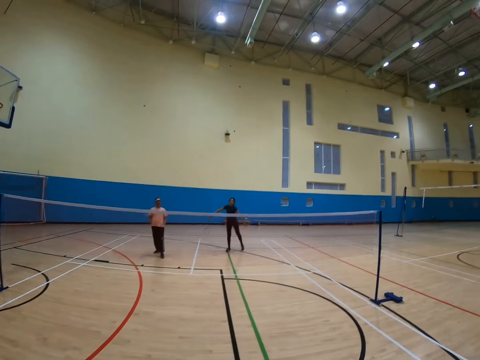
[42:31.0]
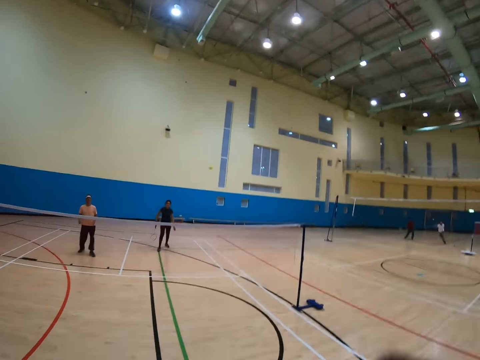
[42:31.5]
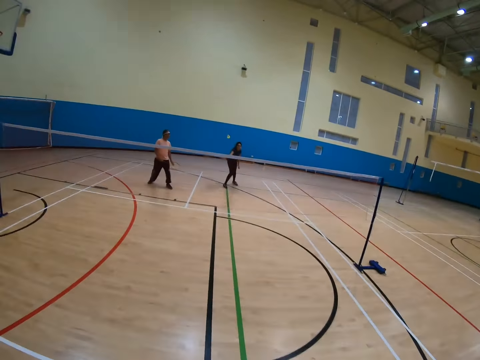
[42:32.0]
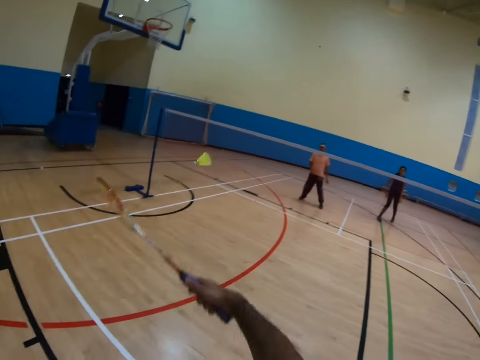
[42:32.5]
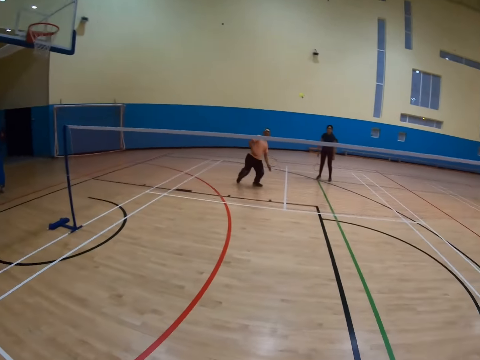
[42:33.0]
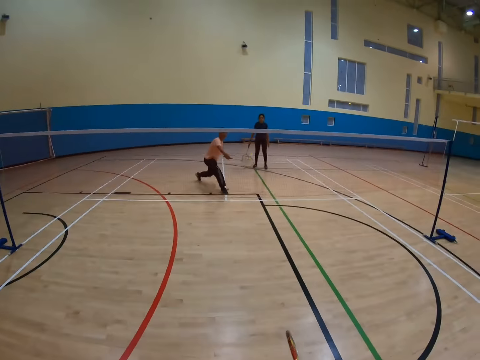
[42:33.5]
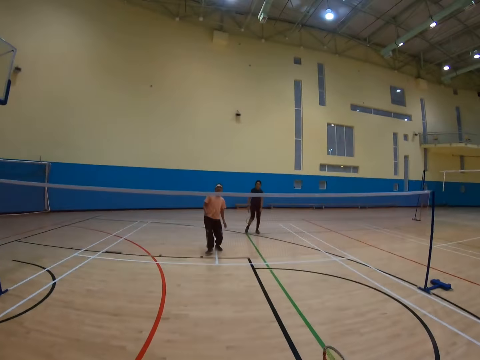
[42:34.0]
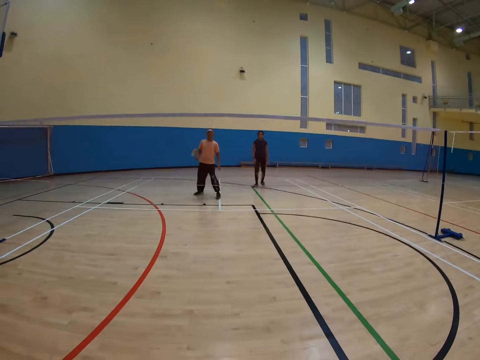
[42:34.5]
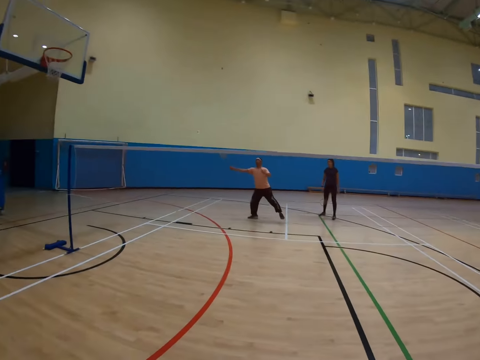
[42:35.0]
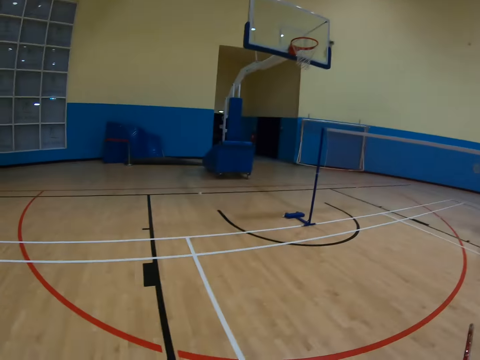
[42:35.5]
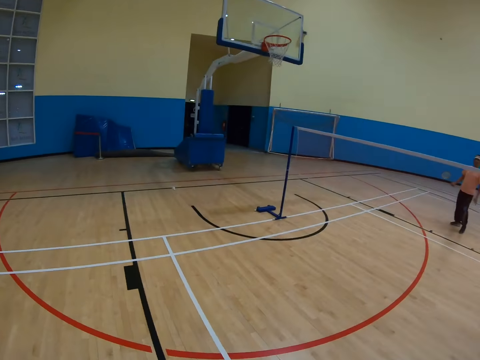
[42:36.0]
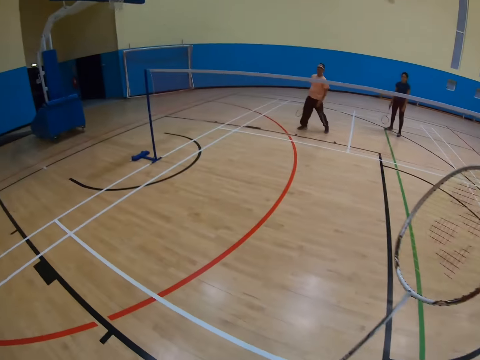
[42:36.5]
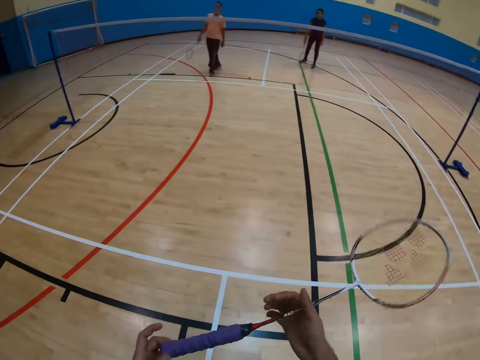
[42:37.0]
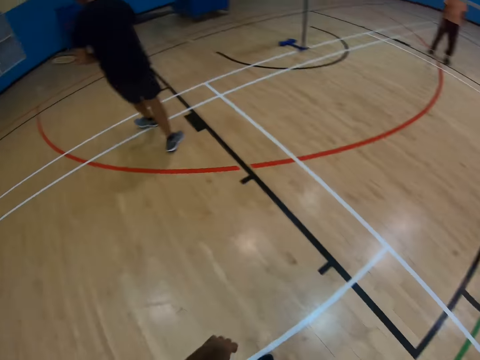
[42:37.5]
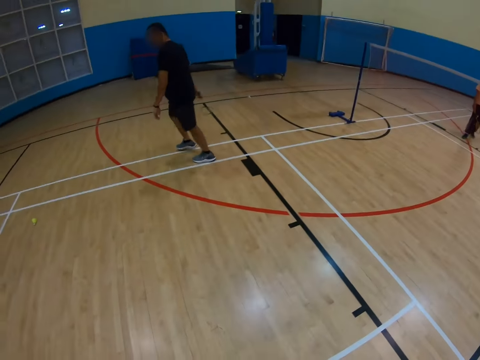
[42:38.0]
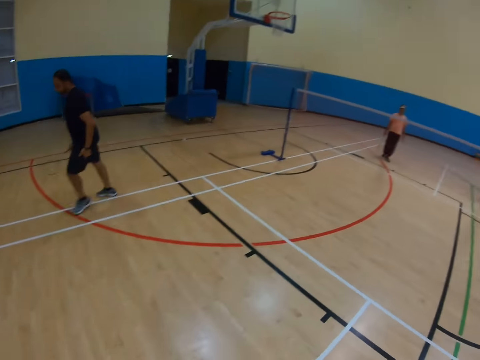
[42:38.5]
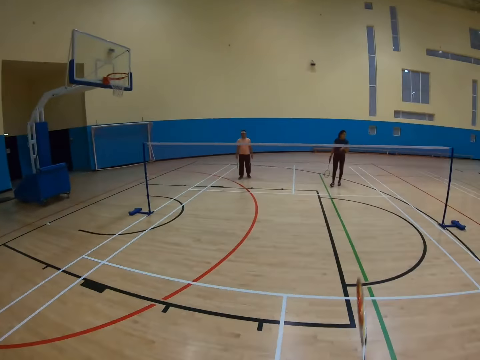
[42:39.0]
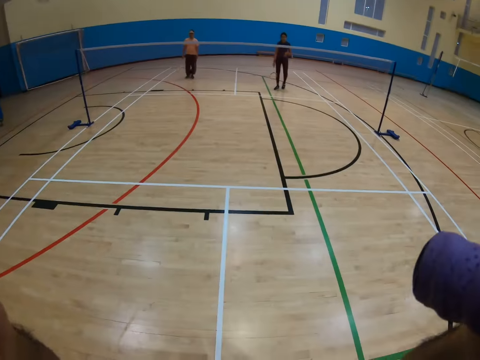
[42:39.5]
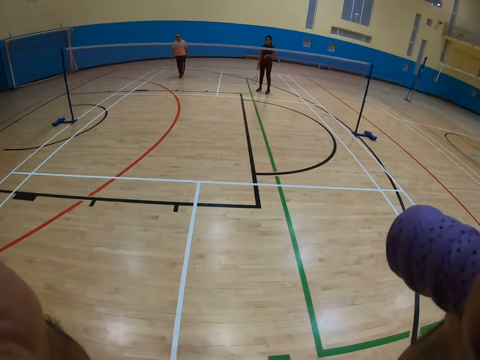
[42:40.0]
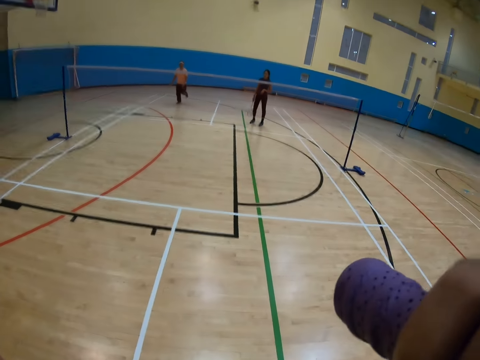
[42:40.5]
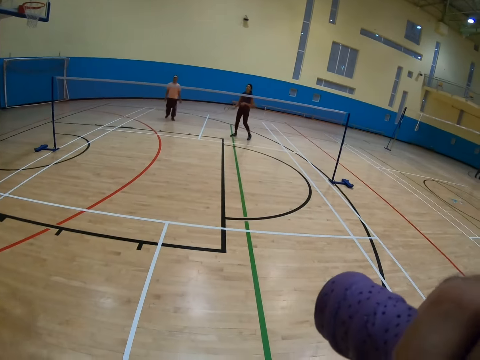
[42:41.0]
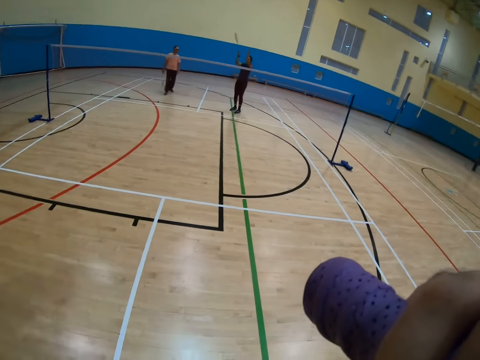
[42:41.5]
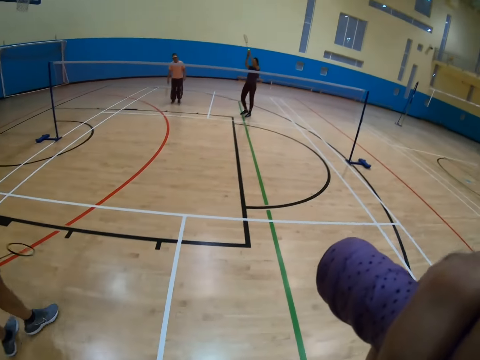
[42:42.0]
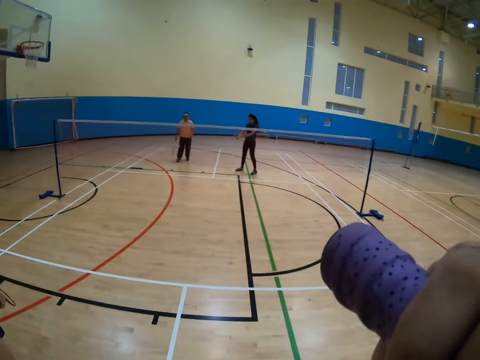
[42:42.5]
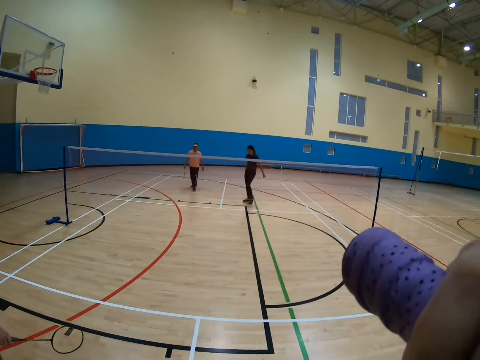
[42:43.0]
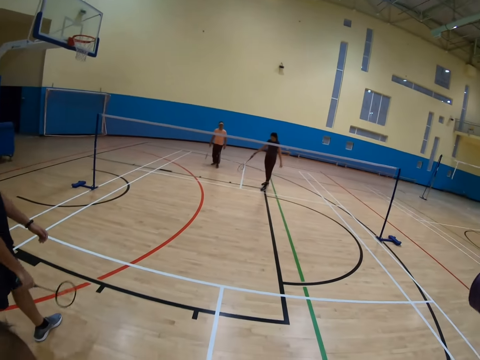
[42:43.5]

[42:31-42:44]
A woman throws the shuttlecock. The camera wearer throws the shuttlecock. A man throws the shuttlecock. Another man walks in the badminton court. The camera wearer touches the camera. They fix the camera.

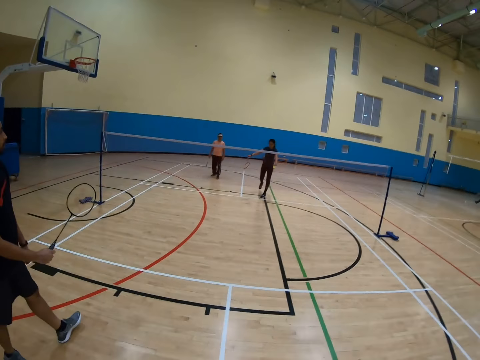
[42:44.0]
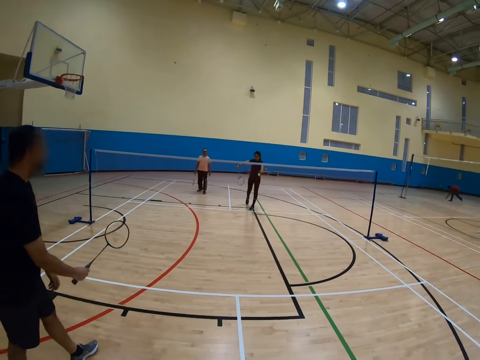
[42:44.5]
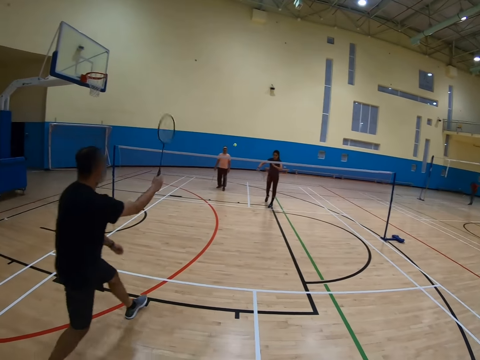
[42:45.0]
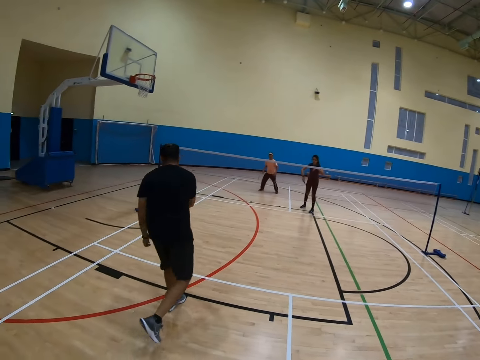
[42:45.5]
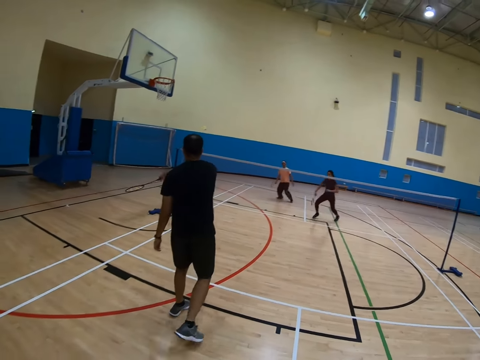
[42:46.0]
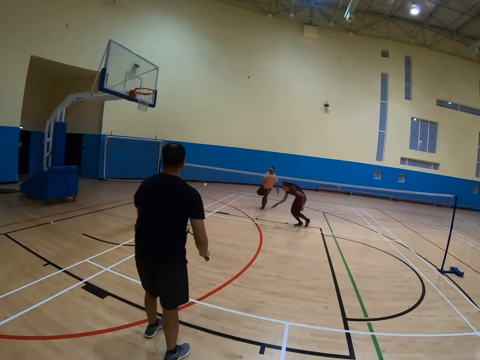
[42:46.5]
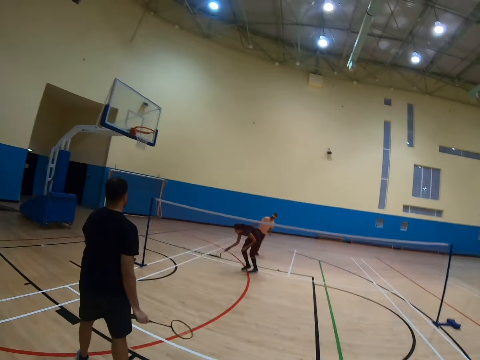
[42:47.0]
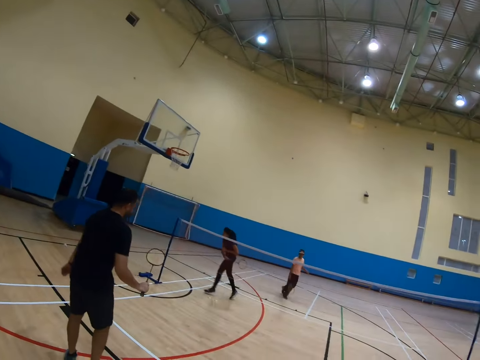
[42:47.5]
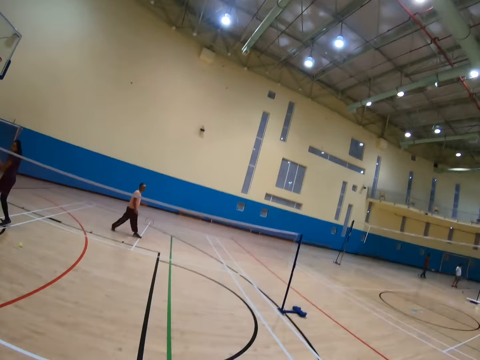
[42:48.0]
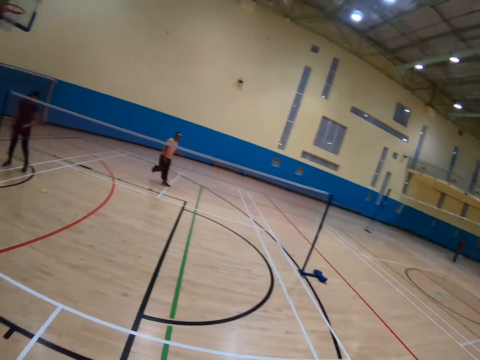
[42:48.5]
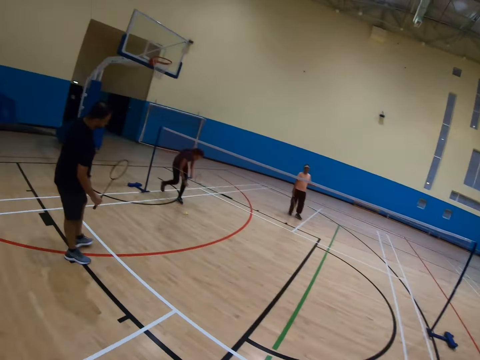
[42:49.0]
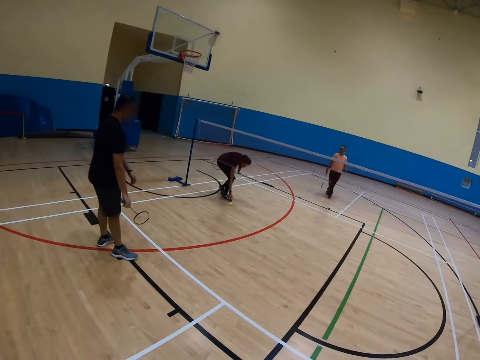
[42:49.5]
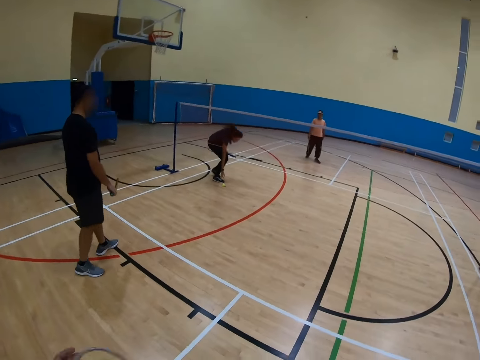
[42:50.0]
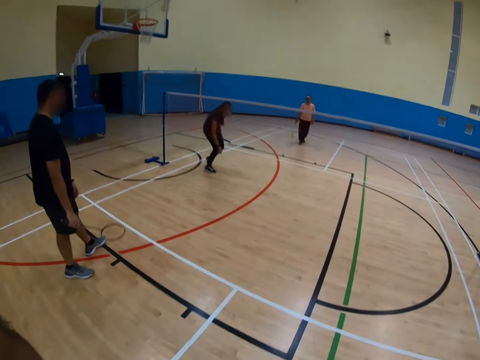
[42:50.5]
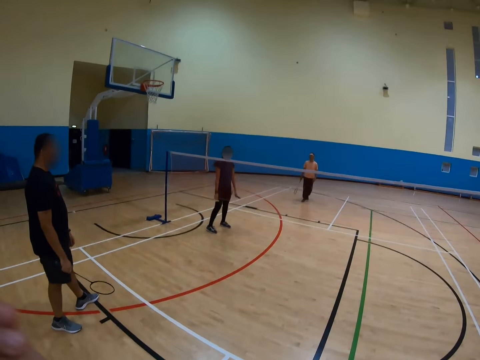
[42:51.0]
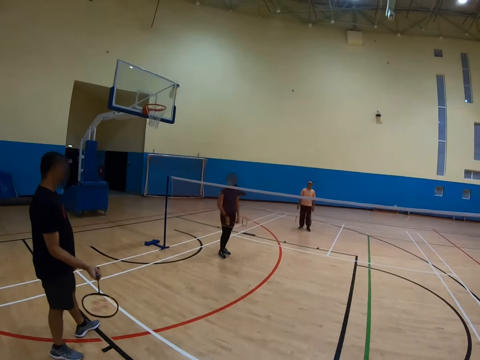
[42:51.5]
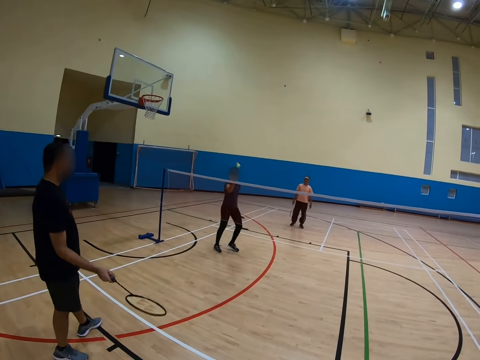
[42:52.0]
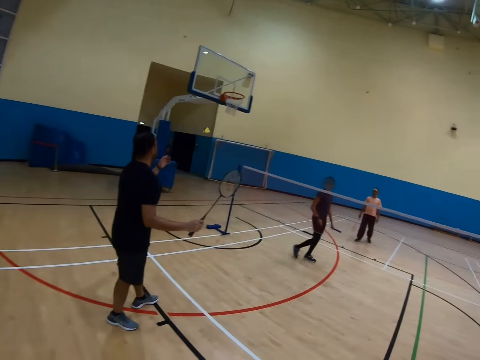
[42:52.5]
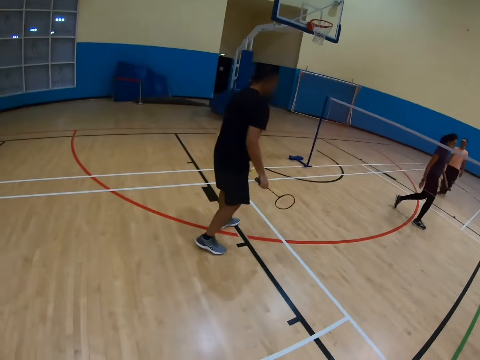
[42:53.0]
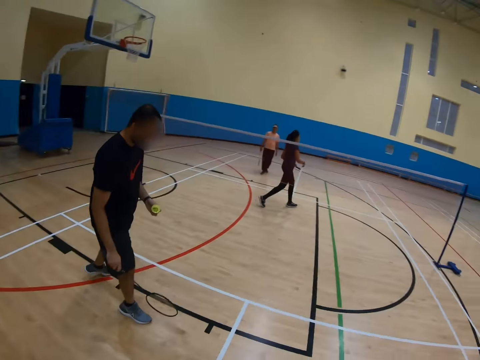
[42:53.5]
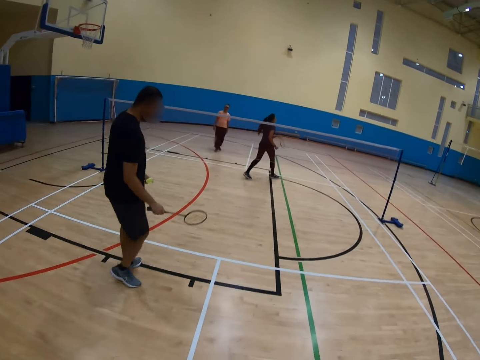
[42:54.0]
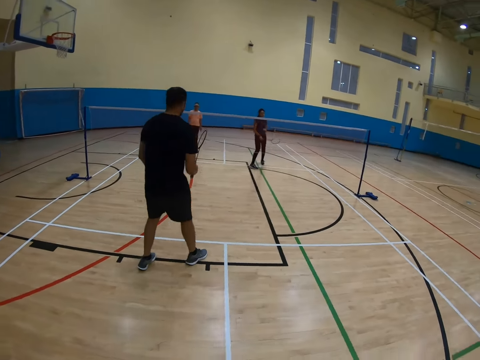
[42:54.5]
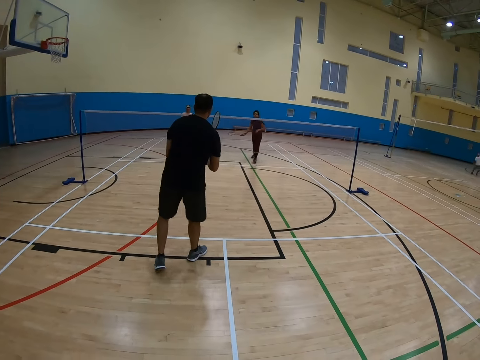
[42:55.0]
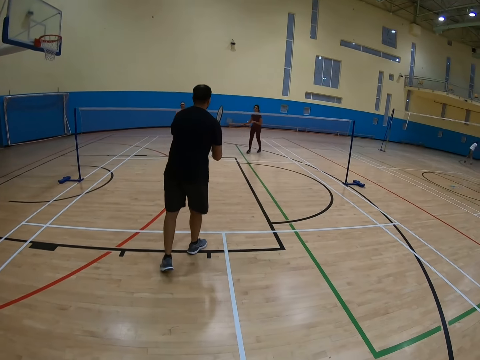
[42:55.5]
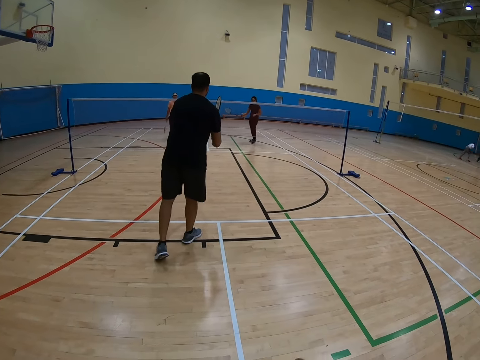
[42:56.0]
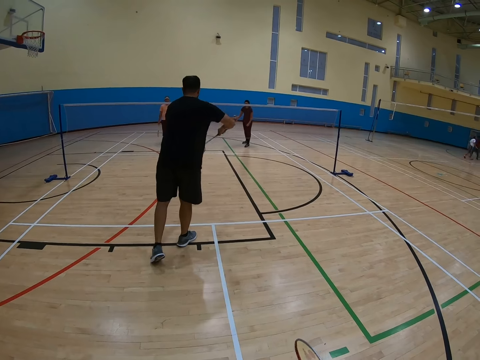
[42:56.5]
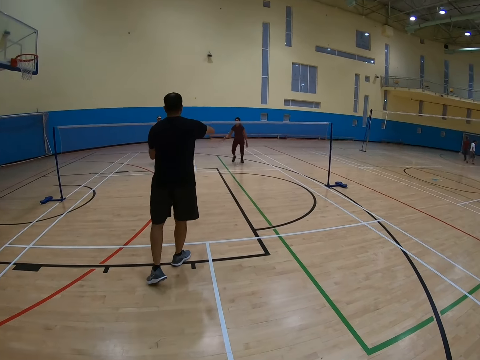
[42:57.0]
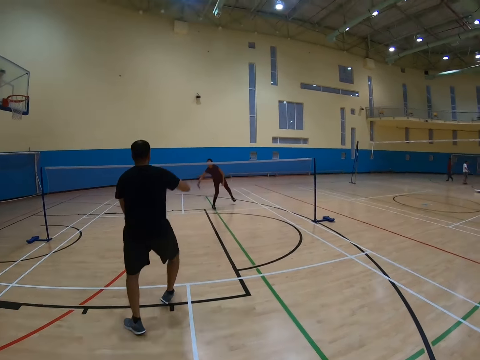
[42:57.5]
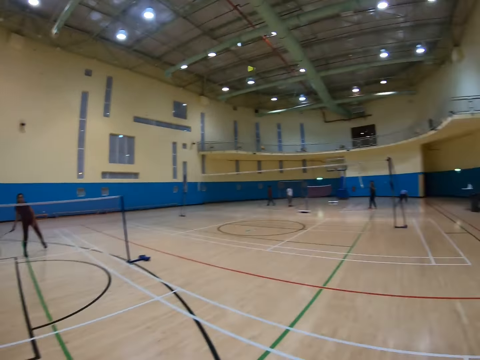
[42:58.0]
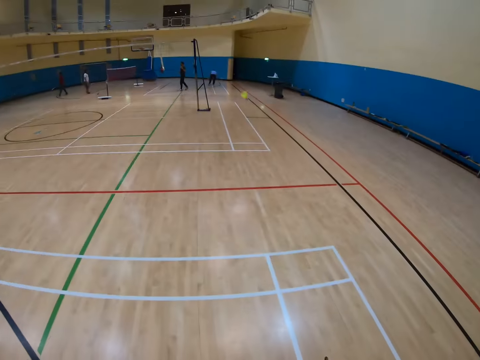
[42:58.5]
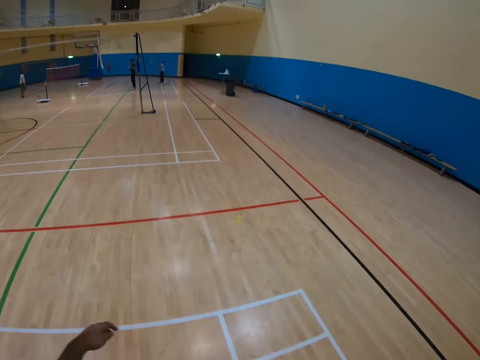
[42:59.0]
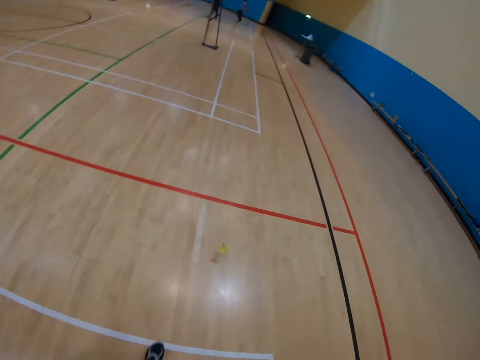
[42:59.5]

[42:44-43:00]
A man throws the shuttlecock. A woman walks in the badminton court. The woman picks up the shuttlecock. The man catches the shuttlecock. The man throws the shuttlecock. The woman throws the shuttlecock.
